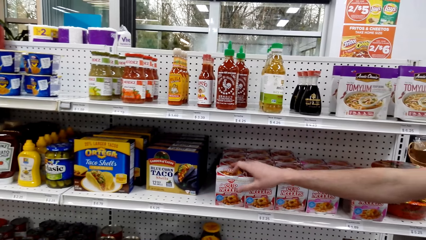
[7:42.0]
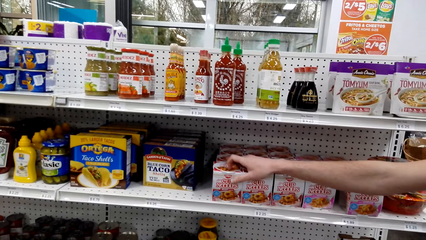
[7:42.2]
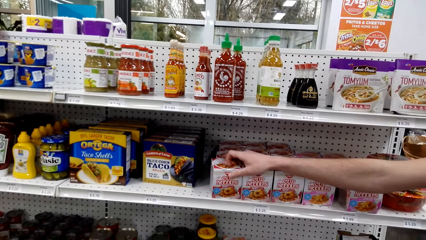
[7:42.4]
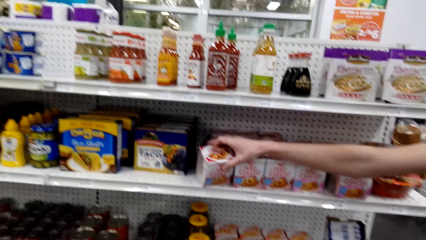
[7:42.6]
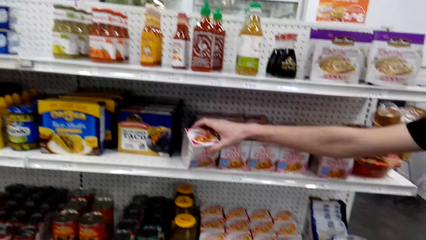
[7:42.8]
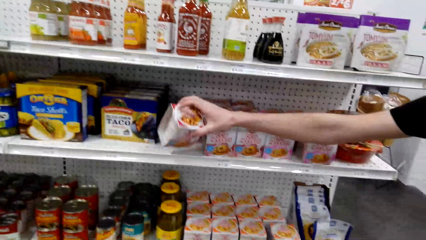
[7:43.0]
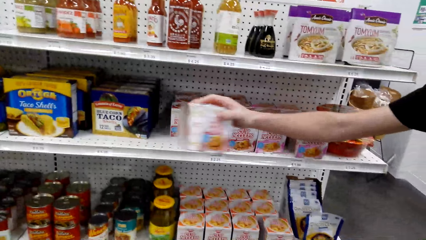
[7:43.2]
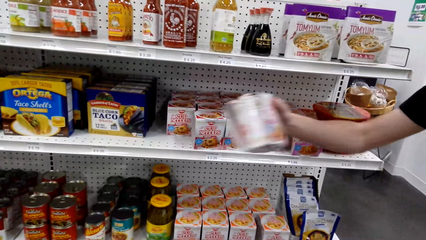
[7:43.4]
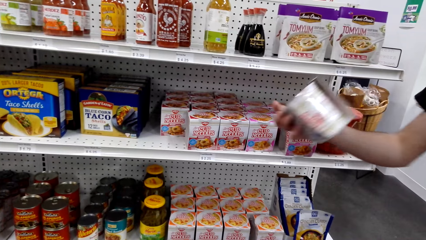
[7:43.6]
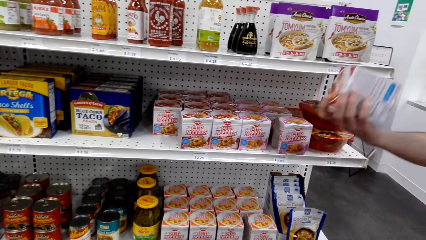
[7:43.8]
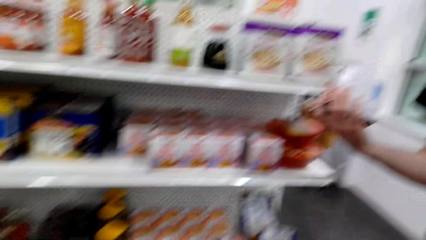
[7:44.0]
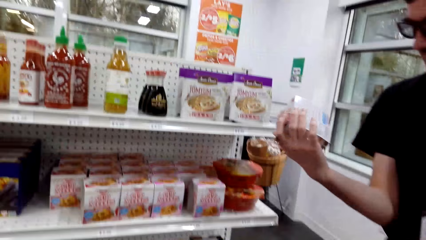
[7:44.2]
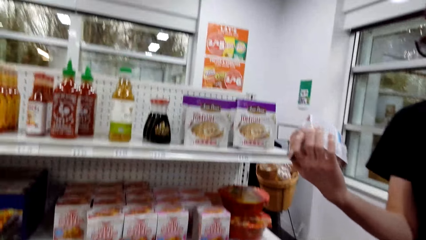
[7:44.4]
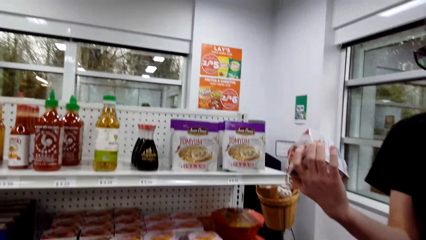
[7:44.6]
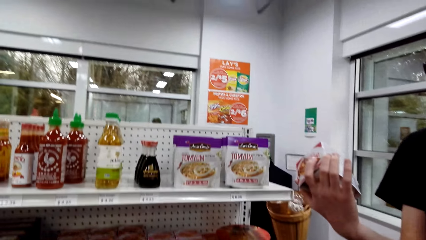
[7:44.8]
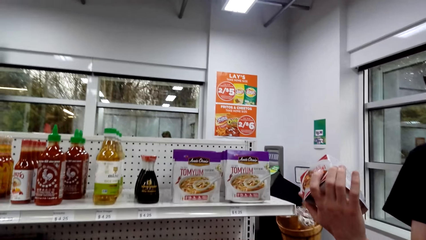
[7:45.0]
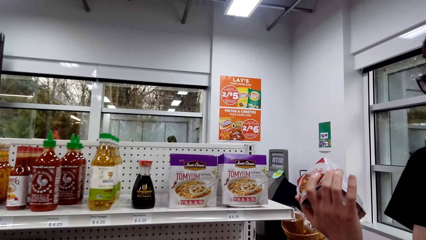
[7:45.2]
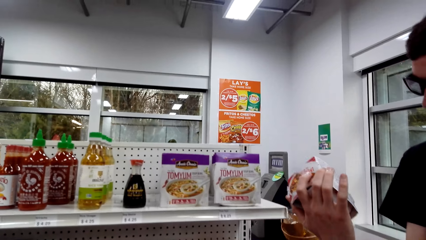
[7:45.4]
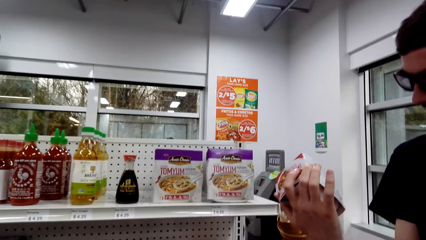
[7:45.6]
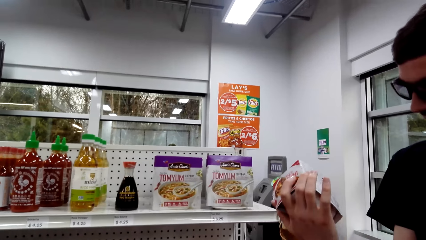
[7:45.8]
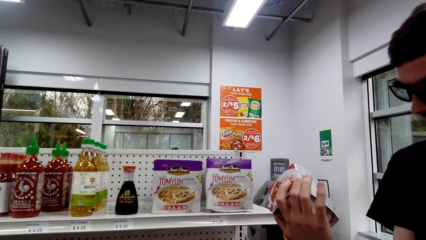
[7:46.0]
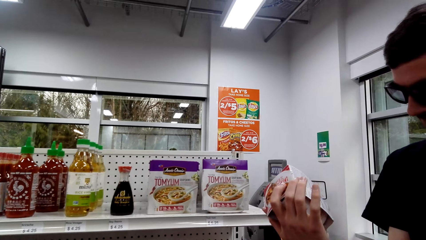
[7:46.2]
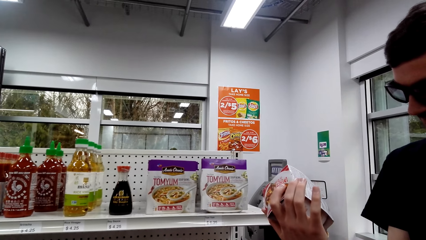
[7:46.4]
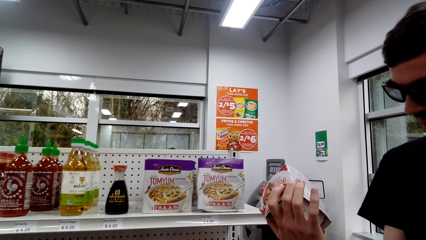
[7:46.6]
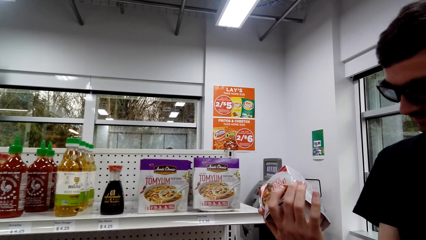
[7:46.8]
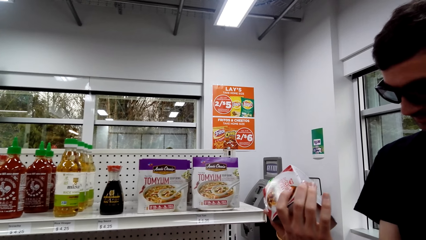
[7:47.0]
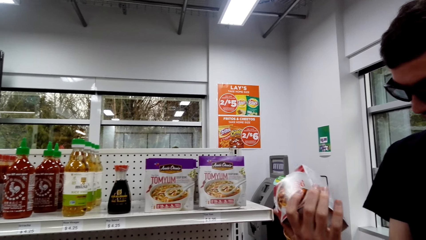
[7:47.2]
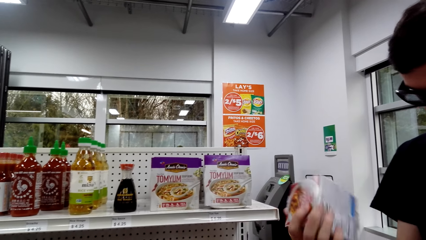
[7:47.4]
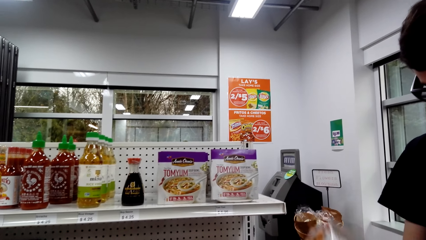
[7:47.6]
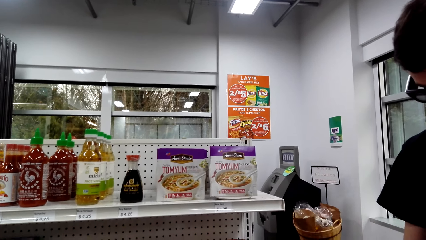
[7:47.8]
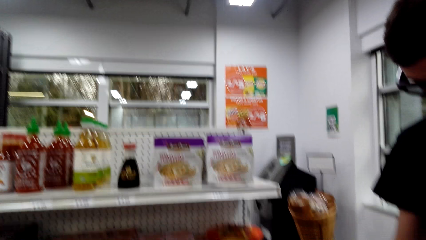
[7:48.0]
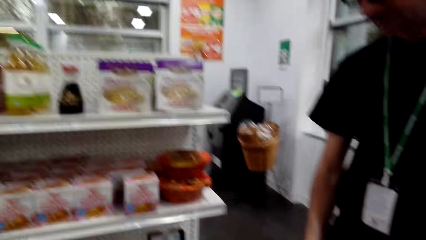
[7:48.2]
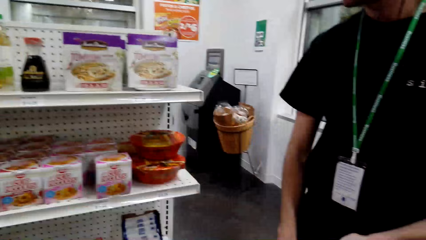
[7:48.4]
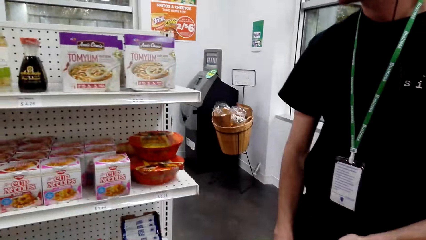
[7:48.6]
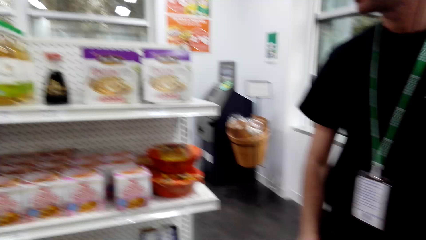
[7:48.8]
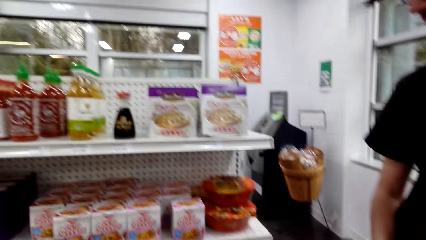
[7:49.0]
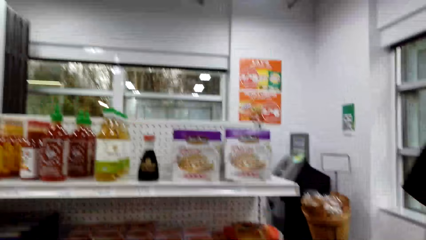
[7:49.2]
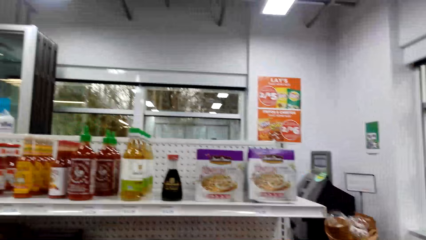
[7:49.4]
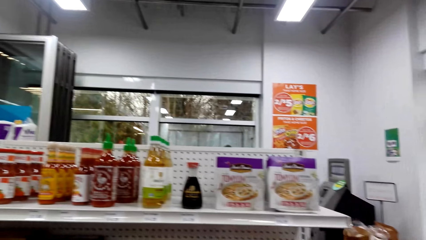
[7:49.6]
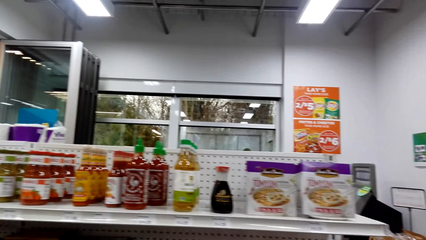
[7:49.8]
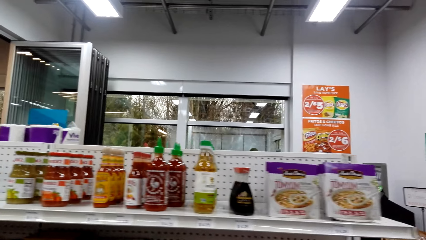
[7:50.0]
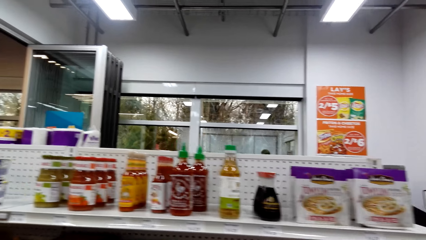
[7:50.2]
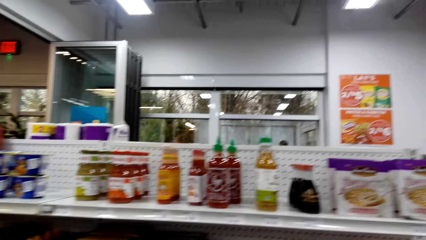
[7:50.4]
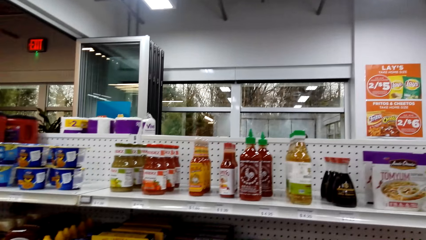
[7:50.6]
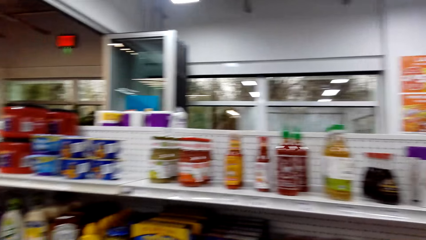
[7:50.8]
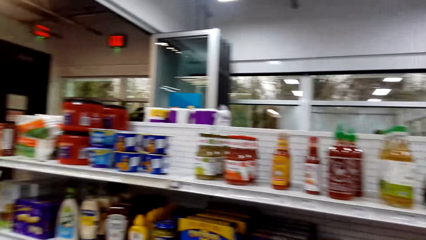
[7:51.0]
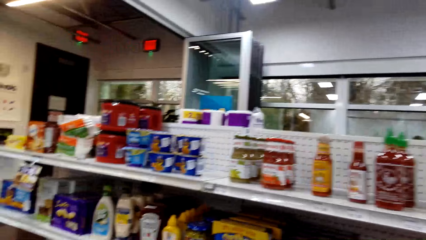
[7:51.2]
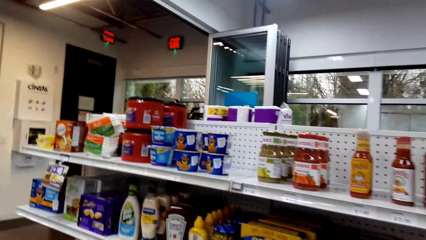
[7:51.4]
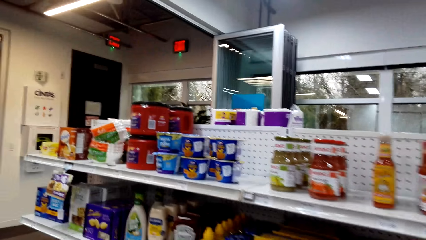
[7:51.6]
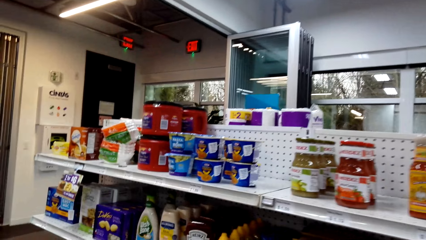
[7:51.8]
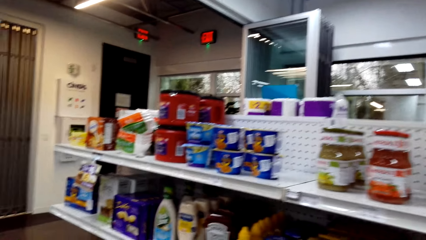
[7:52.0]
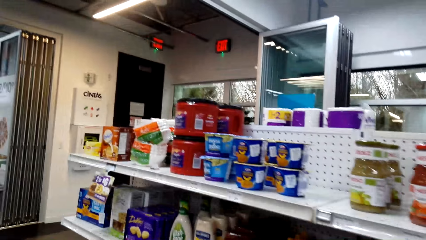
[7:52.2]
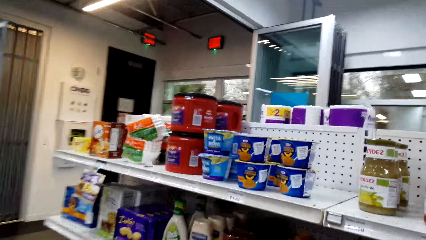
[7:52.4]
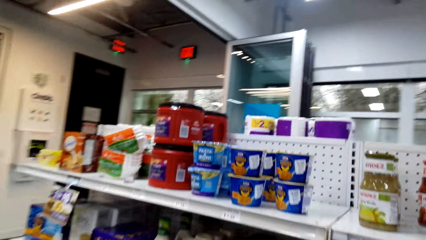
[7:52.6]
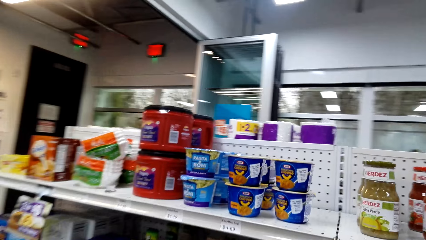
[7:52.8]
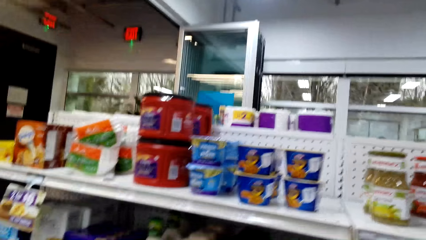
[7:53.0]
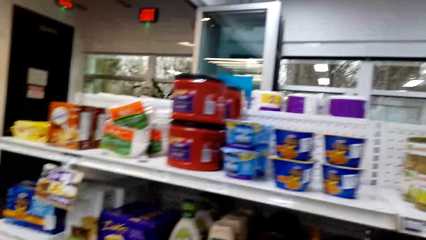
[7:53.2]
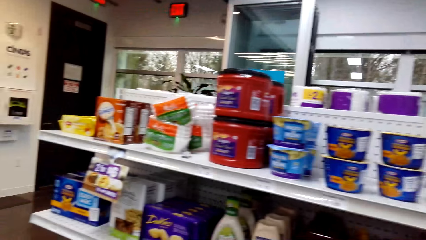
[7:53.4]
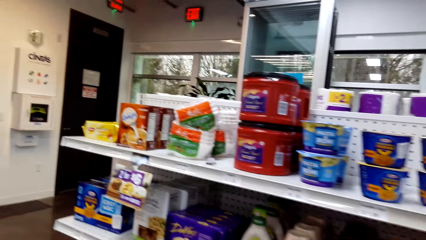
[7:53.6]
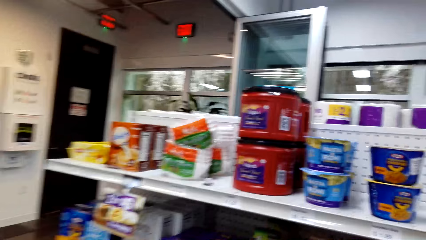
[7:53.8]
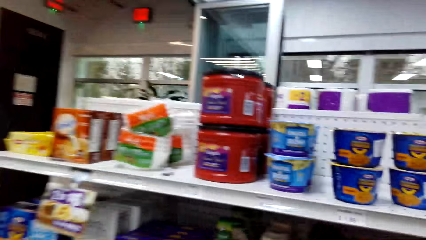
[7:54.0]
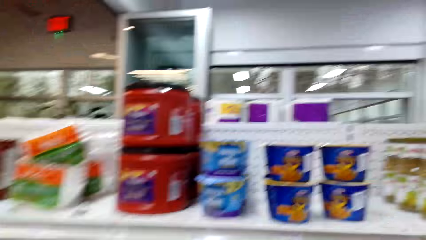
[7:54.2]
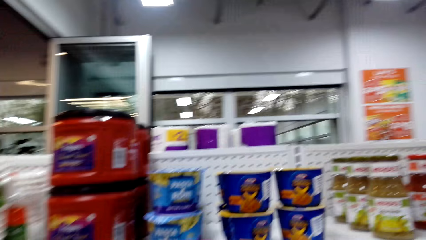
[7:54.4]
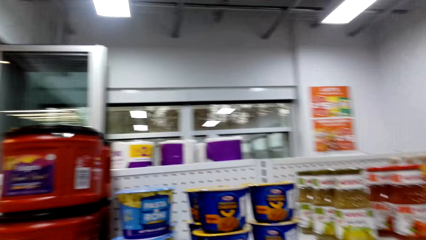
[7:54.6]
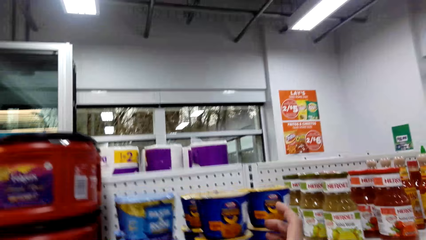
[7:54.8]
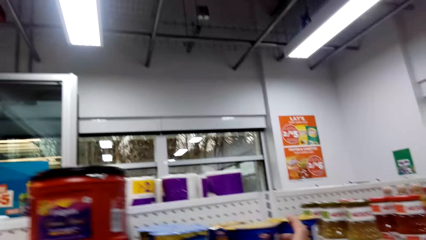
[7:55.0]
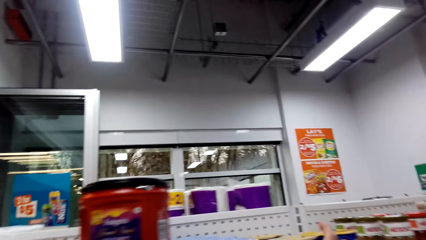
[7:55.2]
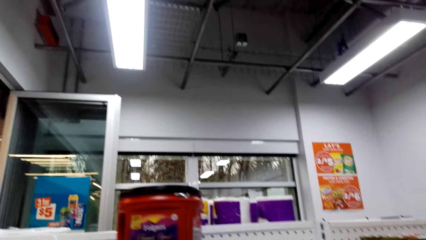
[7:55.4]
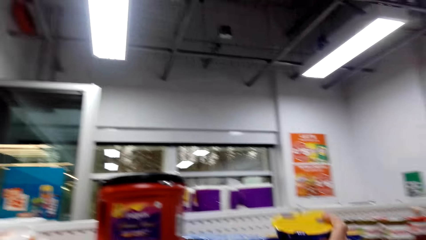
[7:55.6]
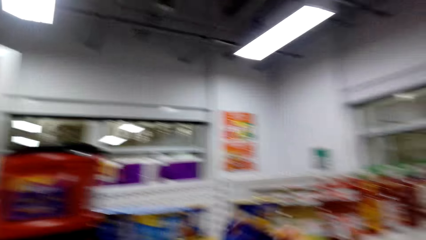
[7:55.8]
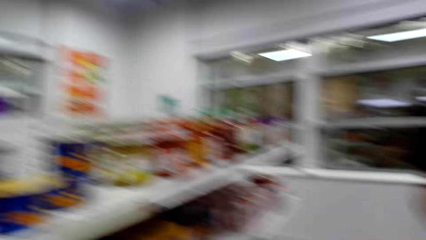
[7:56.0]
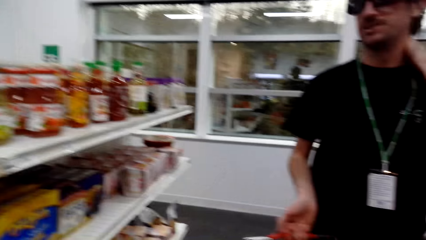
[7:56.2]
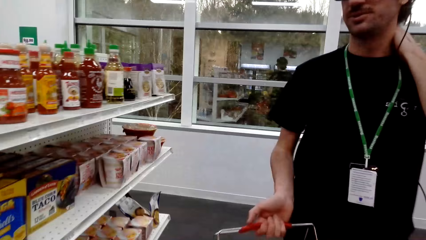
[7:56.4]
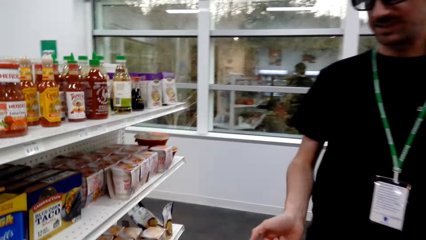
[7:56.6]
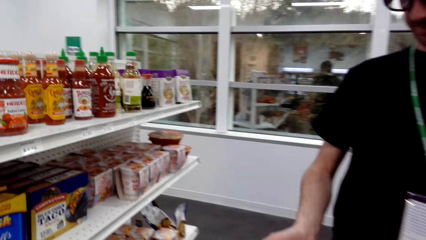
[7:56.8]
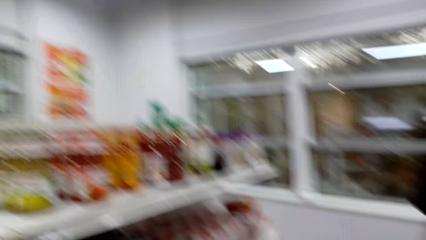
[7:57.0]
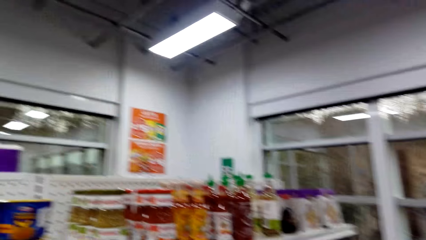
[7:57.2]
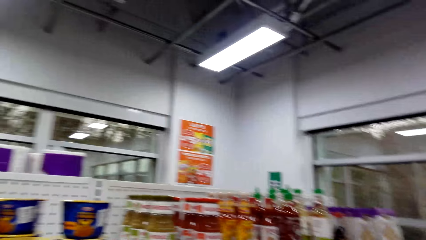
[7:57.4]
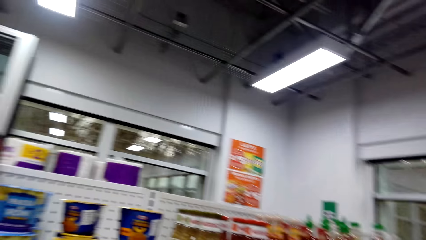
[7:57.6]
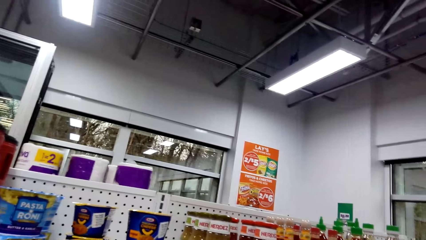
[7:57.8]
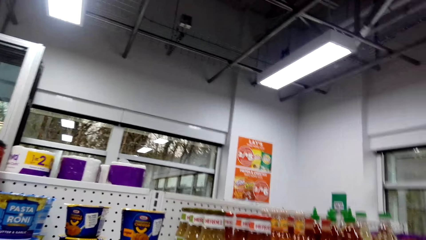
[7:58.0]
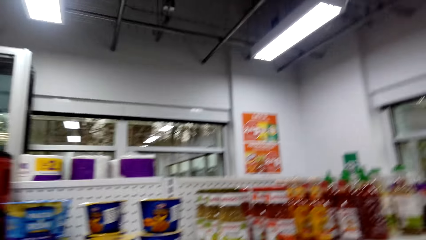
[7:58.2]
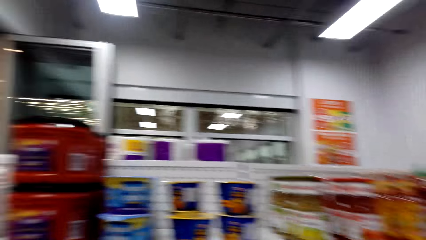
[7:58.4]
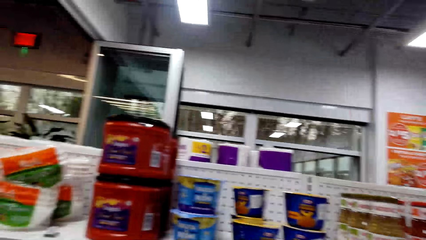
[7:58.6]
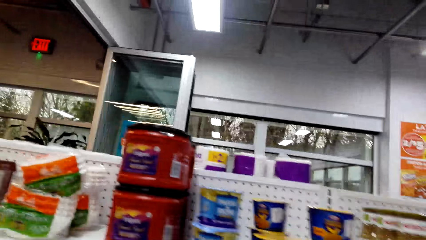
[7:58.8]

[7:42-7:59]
A man looks at the container. The camera wearer looks at the shelf. They step forward, pick up the container, and look around.
